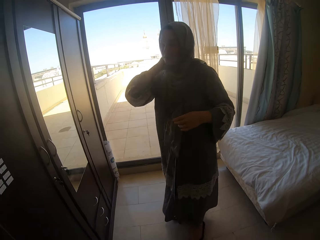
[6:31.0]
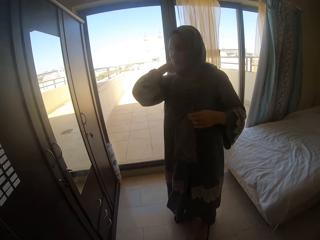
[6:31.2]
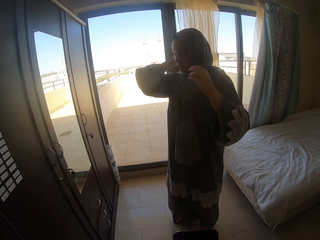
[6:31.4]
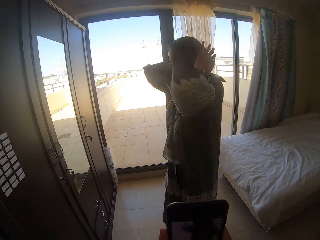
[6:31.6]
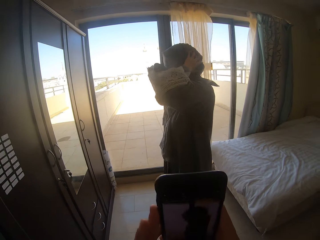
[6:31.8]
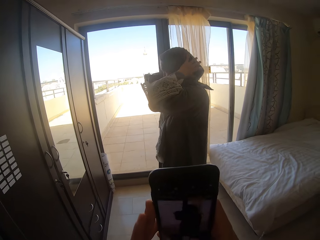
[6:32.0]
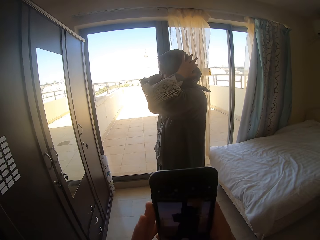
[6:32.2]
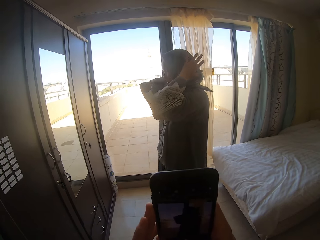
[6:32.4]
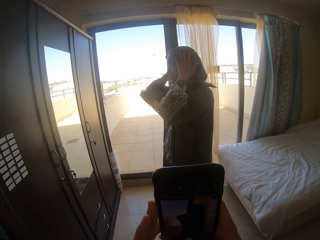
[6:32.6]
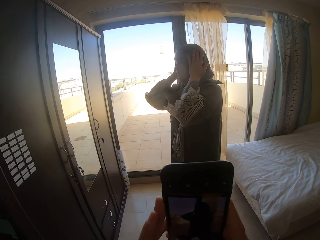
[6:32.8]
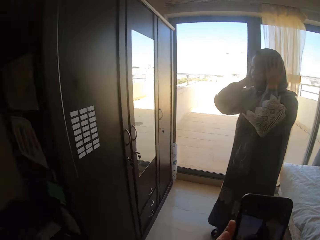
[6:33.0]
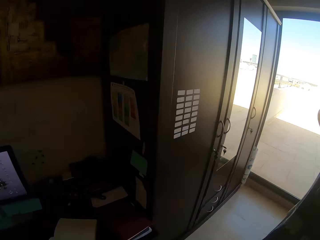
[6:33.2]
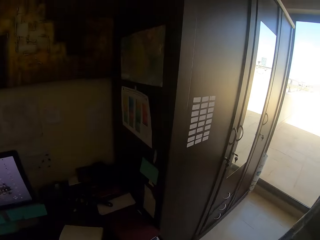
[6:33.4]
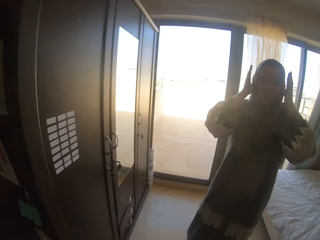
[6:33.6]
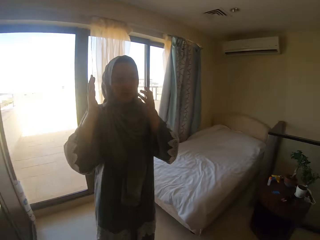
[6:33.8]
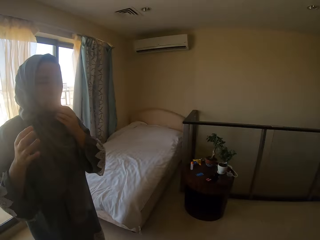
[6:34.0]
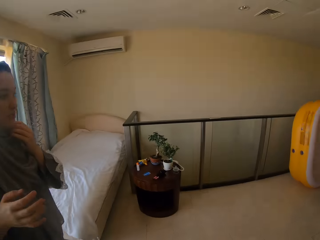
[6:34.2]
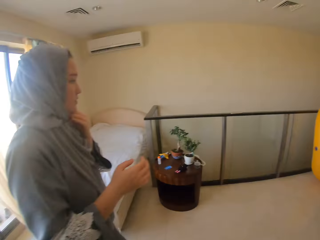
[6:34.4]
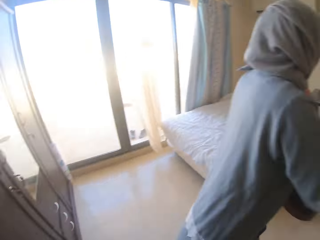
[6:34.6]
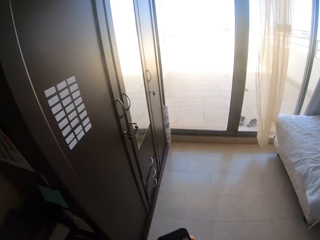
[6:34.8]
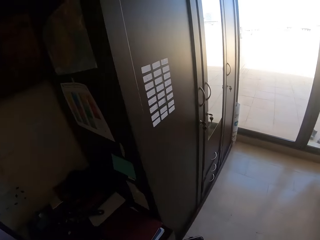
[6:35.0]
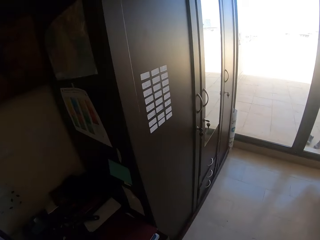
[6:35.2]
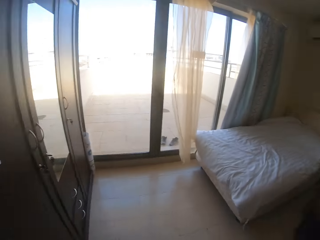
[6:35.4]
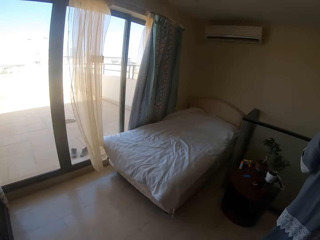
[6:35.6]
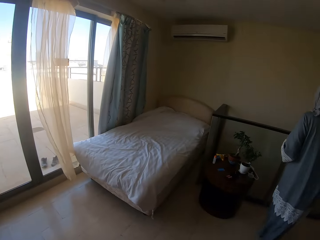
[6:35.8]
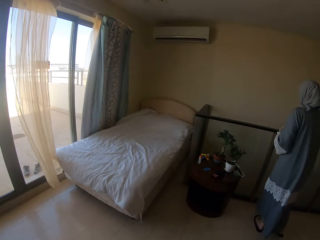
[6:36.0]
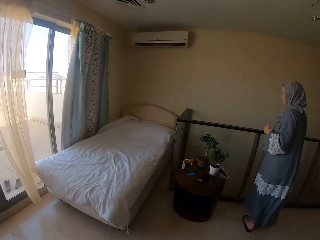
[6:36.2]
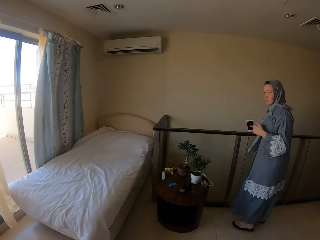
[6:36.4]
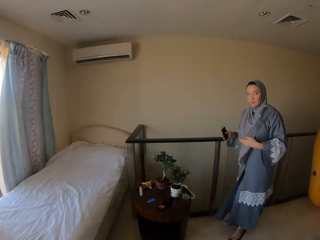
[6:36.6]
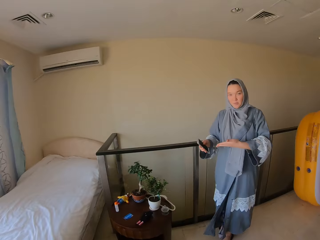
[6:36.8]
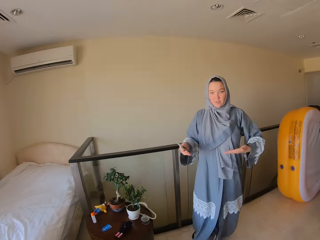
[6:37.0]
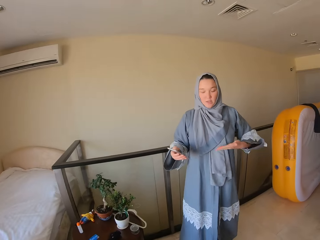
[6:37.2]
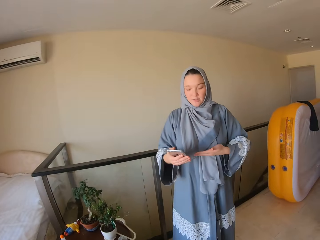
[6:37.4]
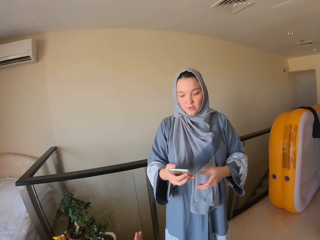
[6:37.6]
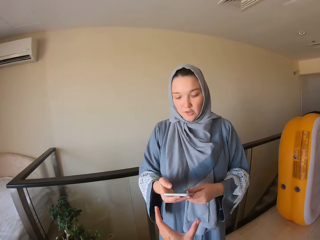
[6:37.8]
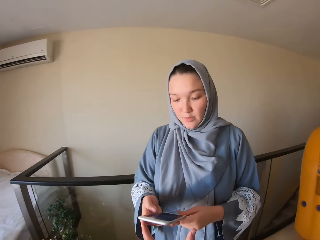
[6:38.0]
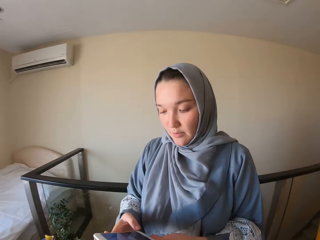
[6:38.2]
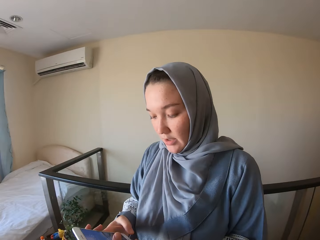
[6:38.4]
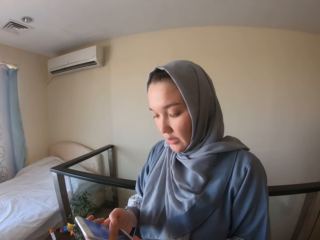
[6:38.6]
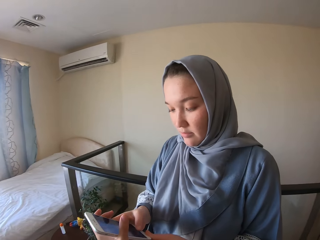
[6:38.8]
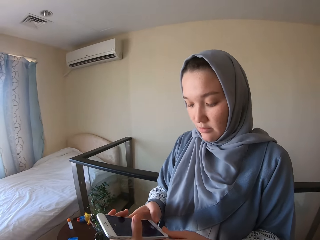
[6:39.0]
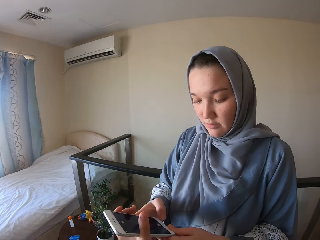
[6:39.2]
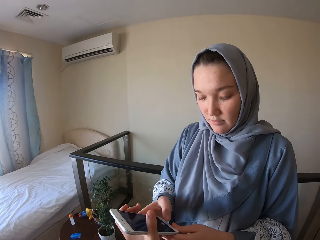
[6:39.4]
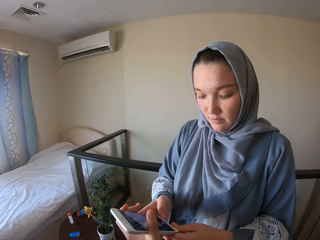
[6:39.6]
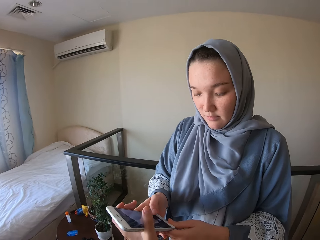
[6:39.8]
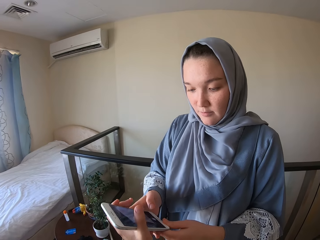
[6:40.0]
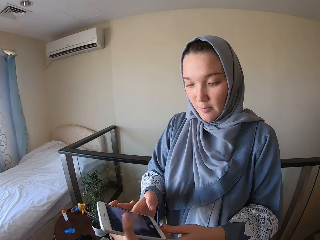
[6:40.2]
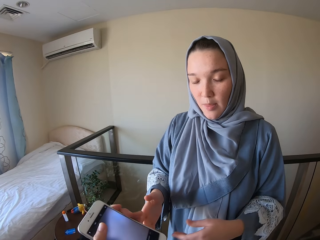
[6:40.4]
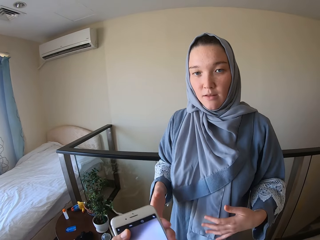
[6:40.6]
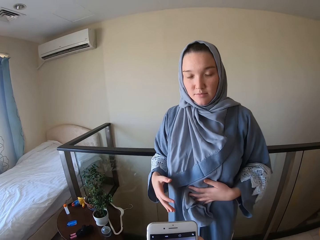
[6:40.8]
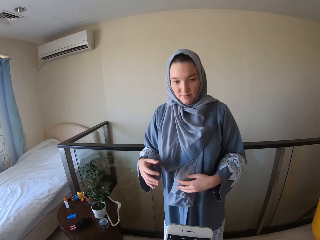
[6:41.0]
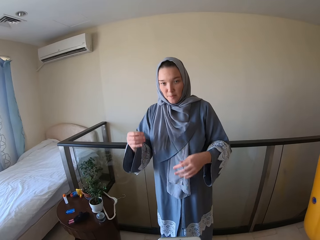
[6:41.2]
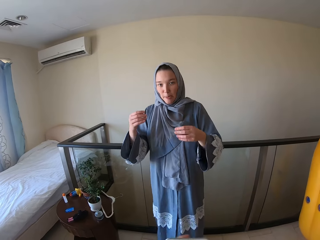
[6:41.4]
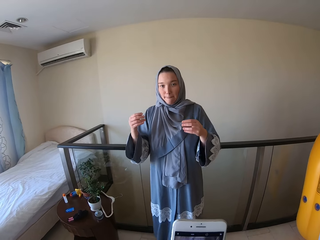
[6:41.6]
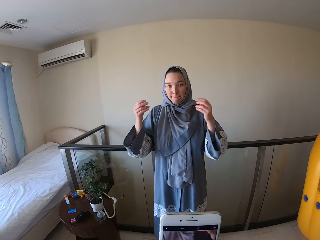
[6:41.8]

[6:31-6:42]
The camera wearer takes a photo of the person. The person walks around. The person moves her hand. The camera wearer takes the phone from the person. The person operates the phone.

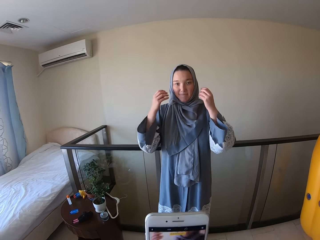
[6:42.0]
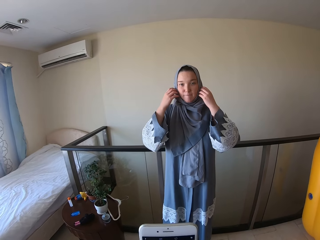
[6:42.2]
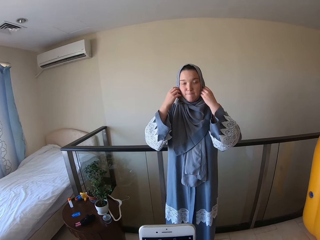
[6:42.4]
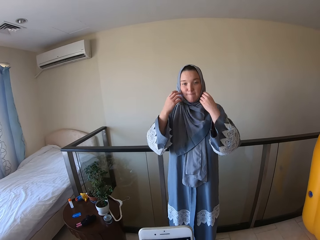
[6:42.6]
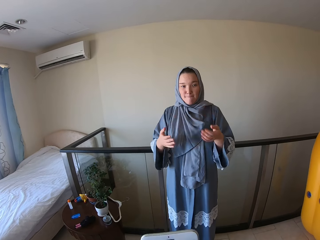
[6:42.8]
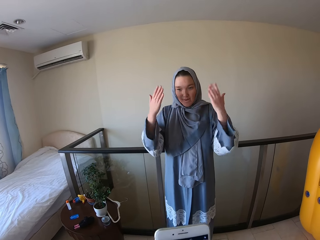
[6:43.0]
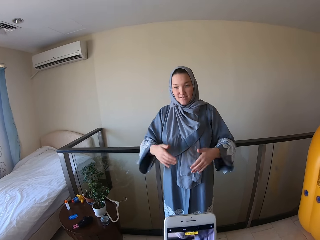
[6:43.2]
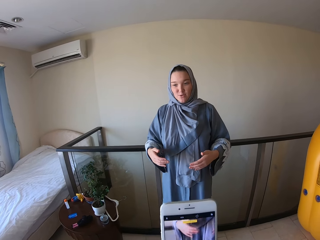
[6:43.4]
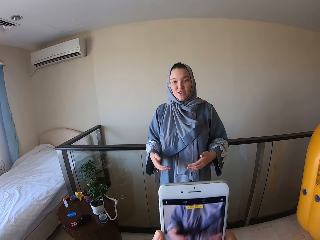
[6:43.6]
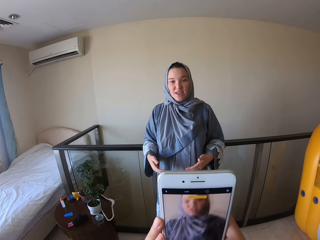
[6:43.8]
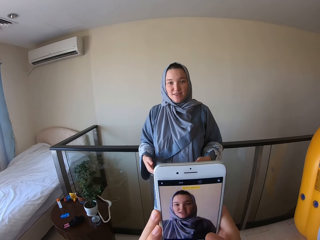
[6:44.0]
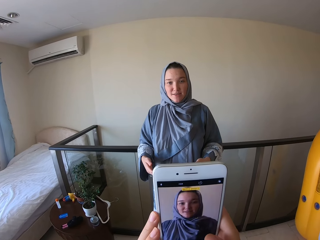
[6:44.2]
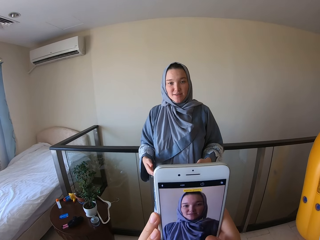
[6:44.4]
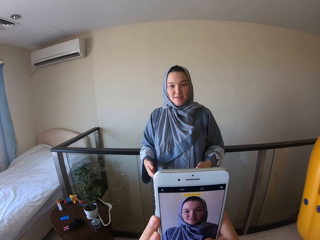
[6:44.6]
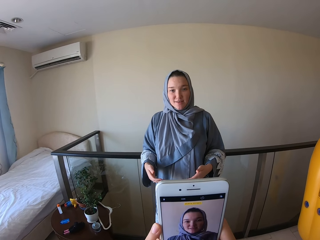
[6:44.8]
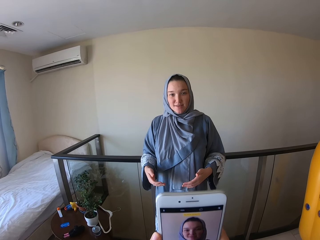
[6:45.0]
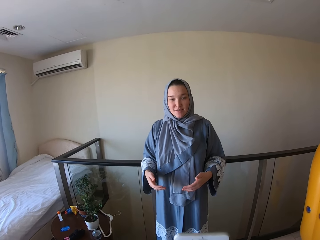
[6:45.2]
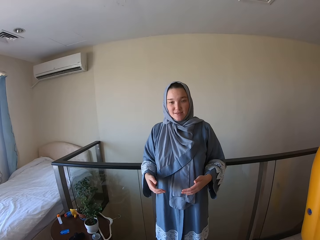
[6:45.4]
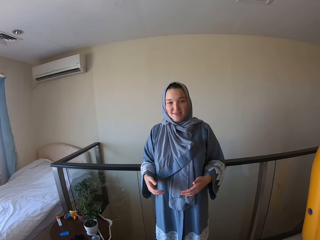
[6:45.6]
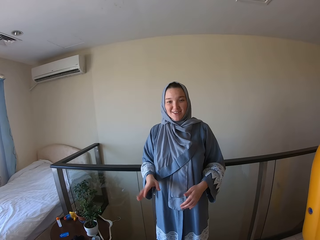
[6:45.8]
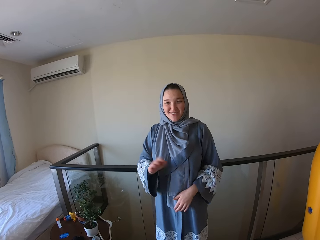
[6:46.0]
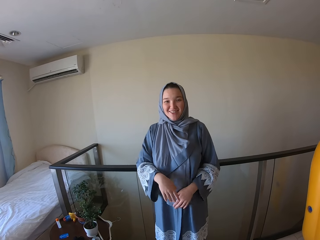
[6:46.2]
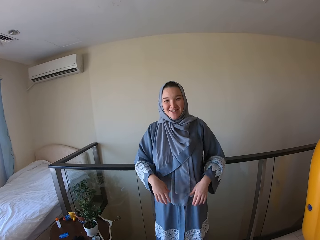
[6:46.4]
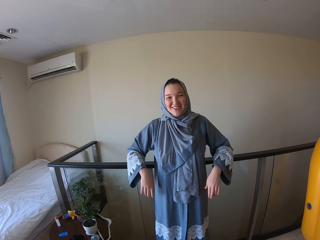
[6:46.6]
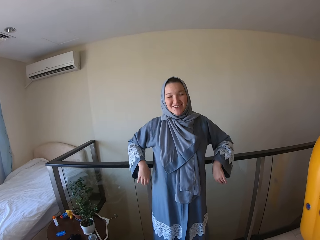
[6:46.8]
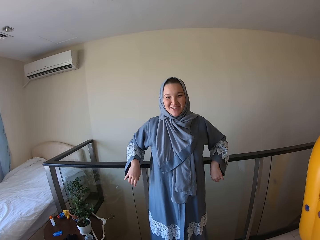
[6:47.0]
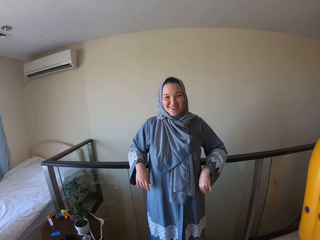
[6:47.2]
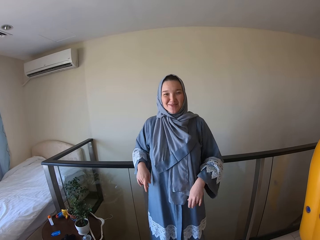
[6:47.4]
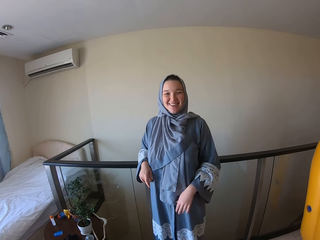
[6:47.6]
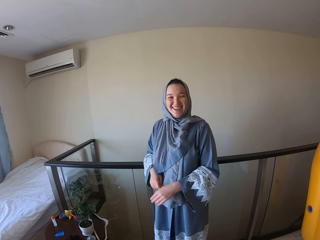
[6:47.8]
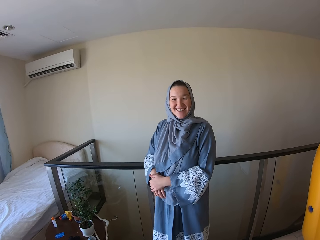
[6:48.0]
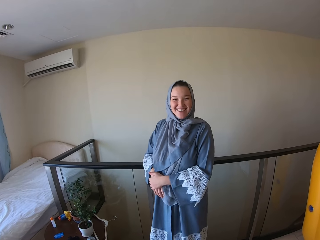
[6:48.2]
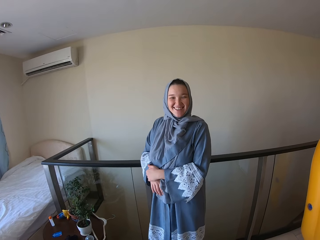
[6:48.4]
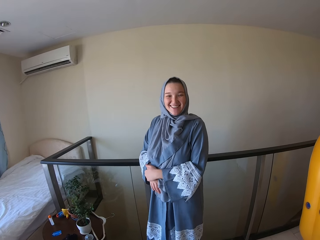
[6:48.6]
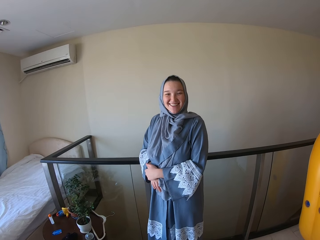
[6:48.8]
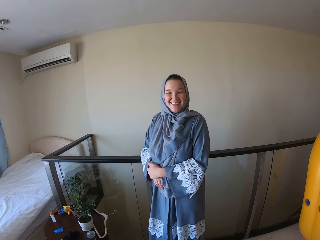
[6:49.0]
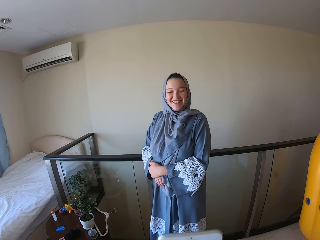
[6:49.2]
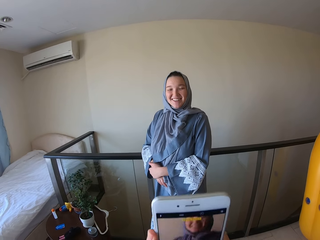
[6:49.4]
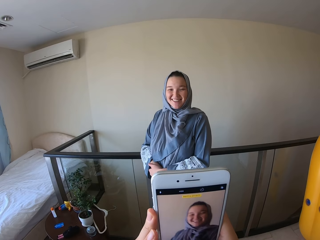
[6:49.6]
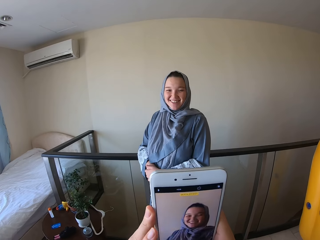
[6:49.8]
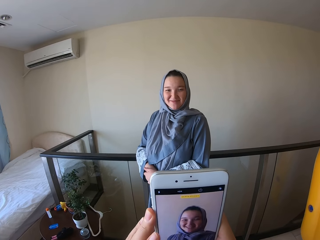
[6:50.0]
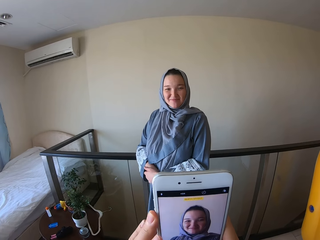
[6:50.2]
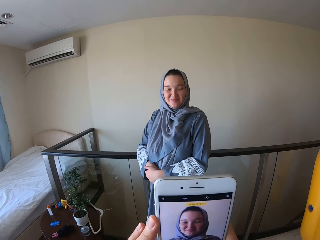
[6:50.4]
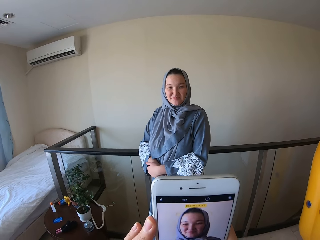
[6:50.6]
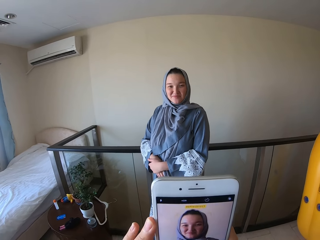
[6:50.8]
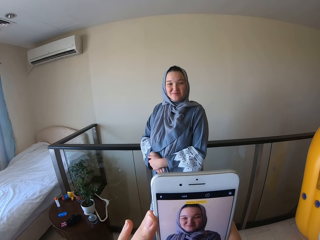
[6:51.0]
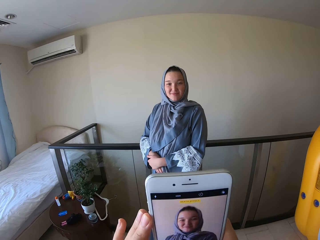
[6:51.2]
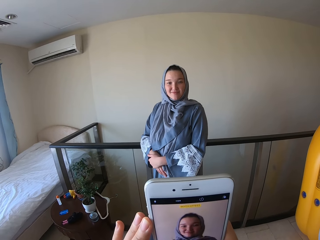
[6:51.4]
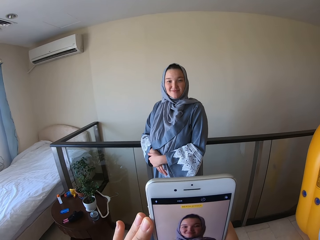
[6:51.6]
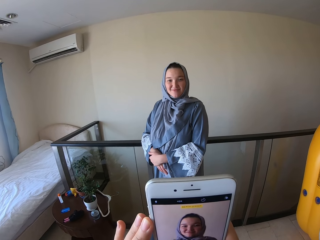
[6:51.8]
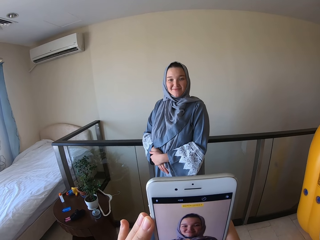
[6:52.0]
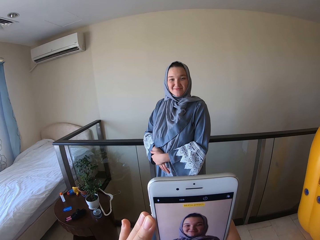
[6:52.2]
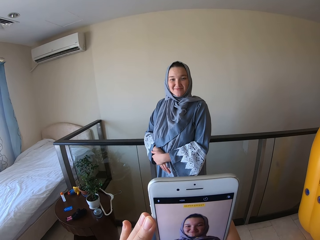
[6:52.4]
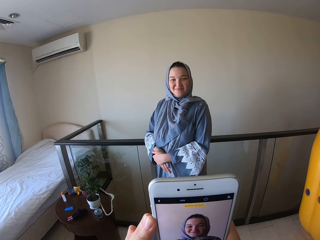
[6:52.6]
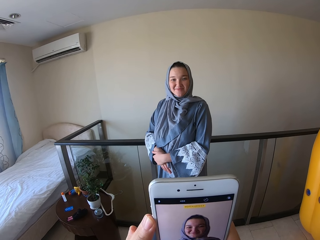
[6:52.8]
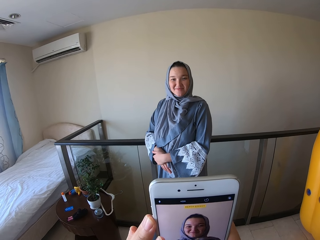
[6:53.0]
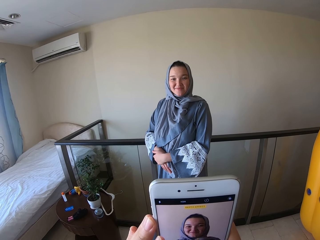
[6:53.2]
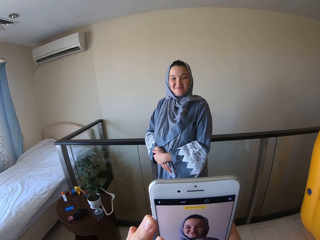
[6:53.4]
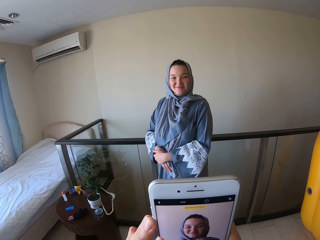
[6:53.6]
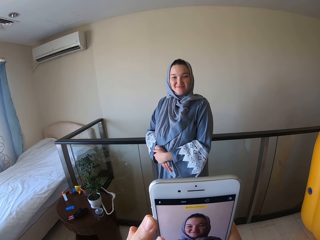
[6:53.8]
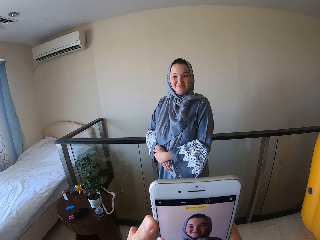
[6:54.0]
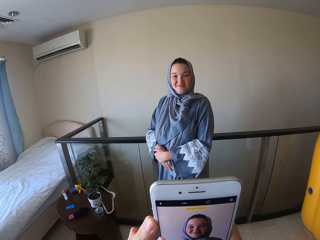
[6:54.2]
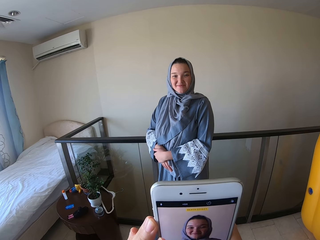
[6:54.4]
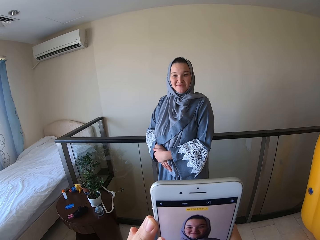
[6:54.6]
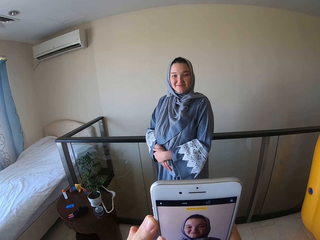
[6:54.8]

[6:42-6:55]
The camera wearer takes a photo of the person. The person moves her hand. The person takes a picture. The person pauses for the photo. The camera wearer takes a photo of the person.
